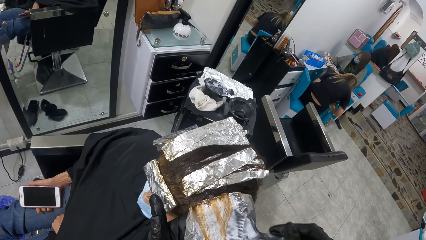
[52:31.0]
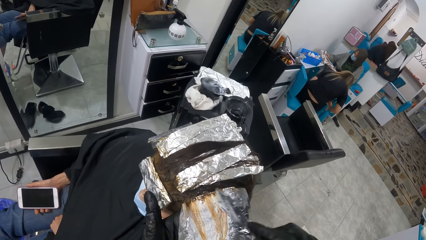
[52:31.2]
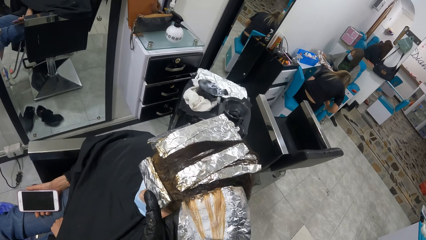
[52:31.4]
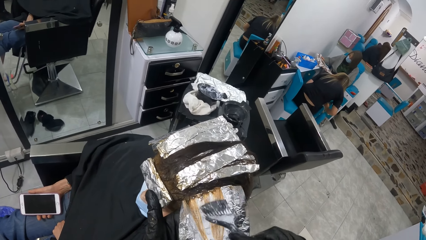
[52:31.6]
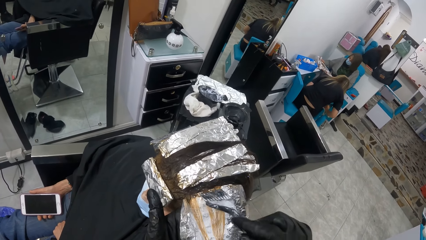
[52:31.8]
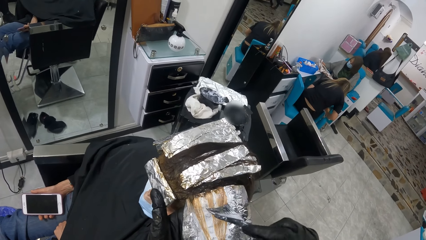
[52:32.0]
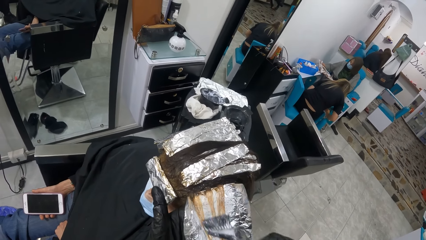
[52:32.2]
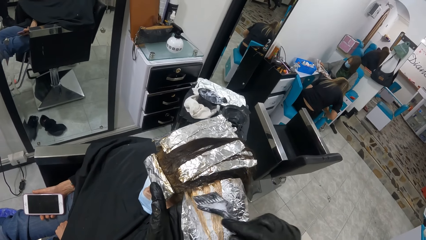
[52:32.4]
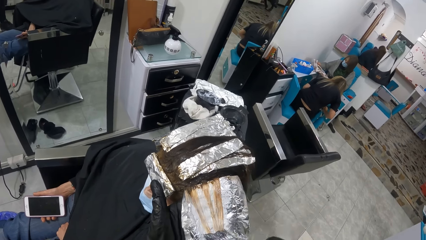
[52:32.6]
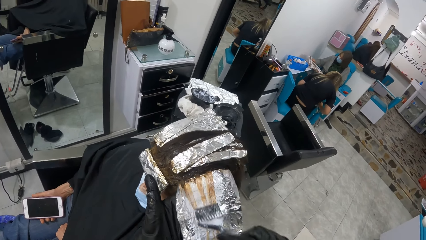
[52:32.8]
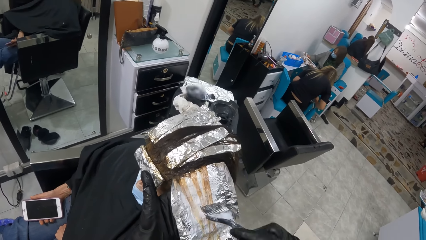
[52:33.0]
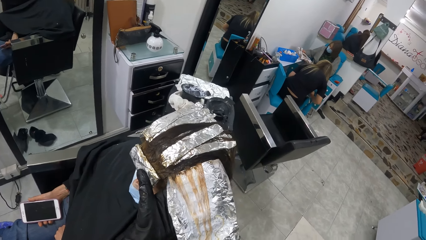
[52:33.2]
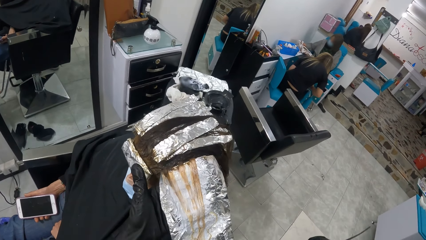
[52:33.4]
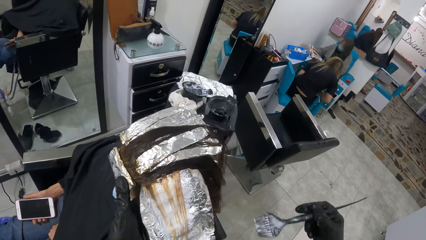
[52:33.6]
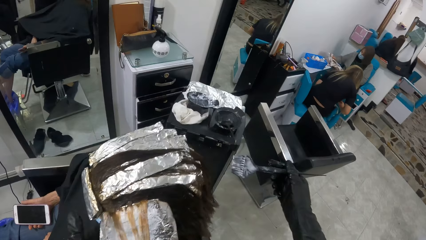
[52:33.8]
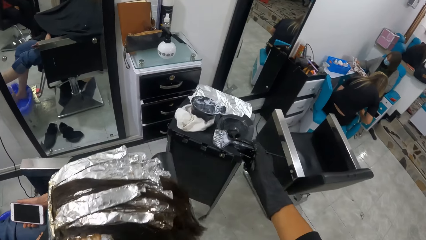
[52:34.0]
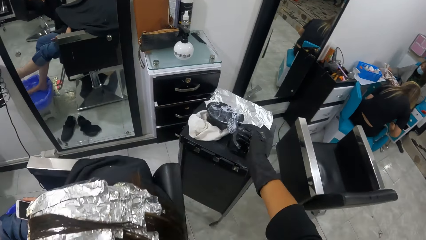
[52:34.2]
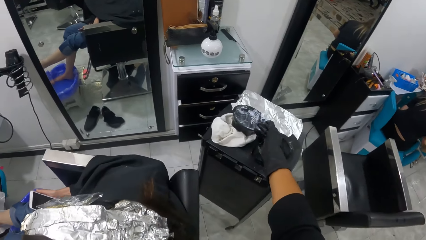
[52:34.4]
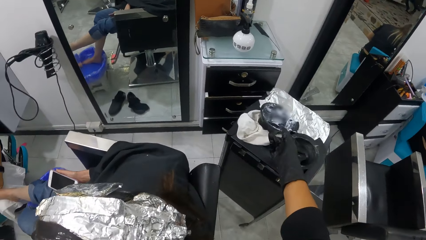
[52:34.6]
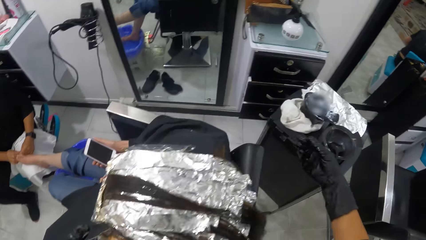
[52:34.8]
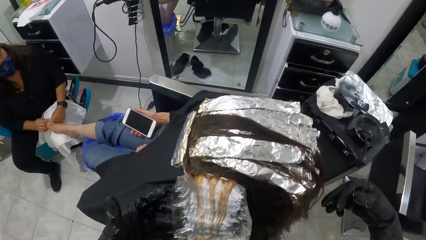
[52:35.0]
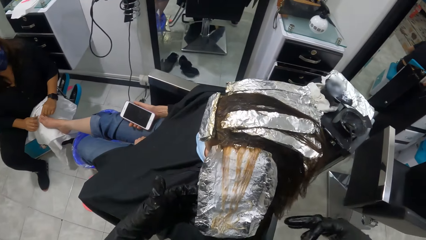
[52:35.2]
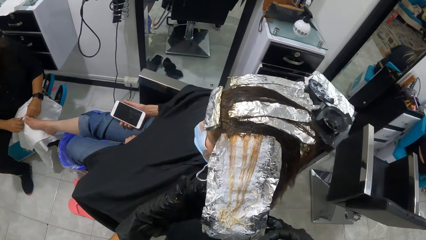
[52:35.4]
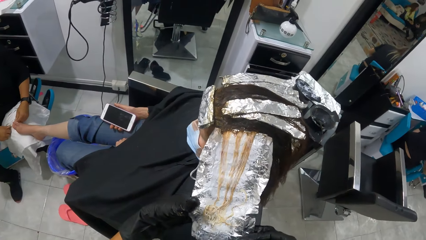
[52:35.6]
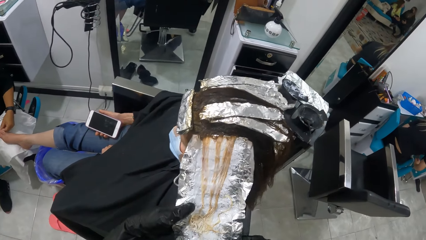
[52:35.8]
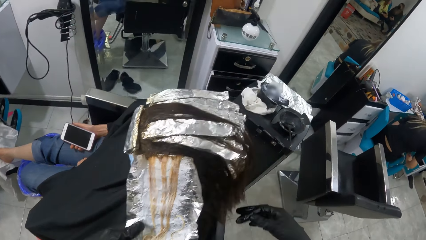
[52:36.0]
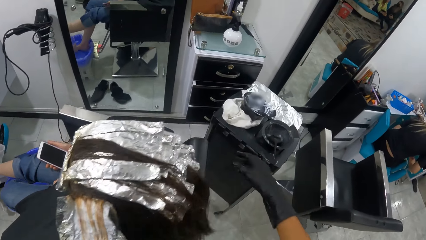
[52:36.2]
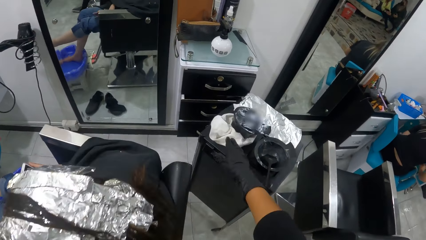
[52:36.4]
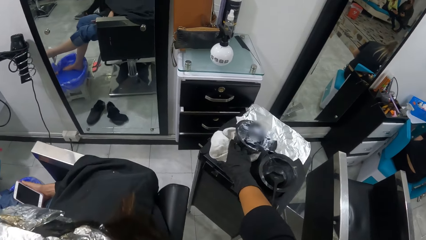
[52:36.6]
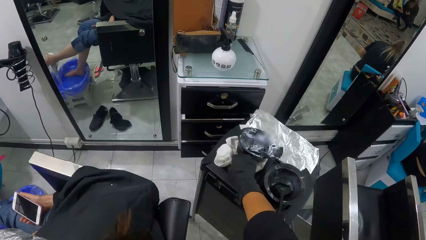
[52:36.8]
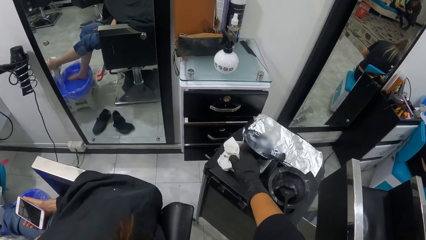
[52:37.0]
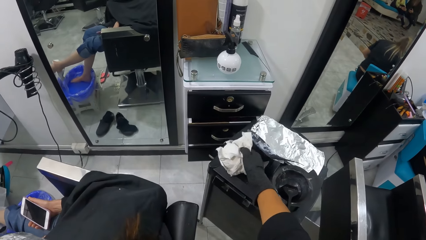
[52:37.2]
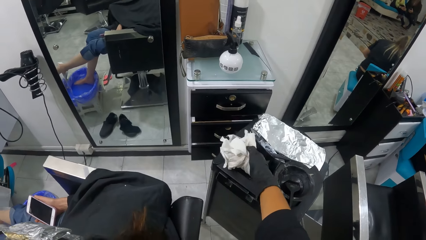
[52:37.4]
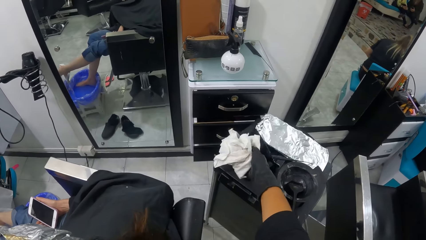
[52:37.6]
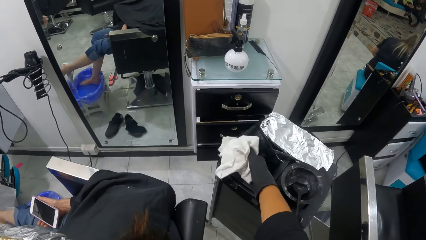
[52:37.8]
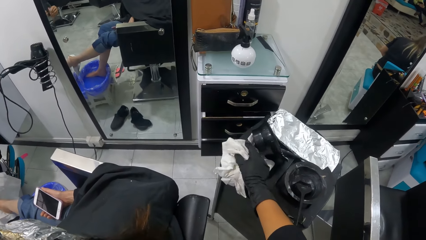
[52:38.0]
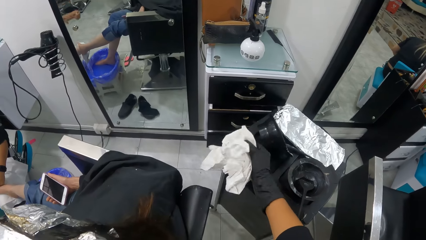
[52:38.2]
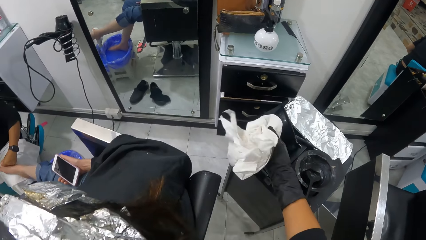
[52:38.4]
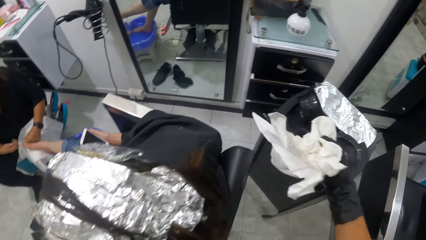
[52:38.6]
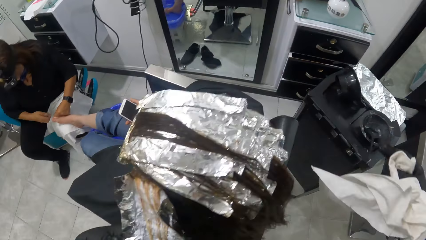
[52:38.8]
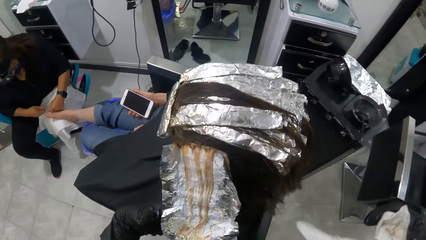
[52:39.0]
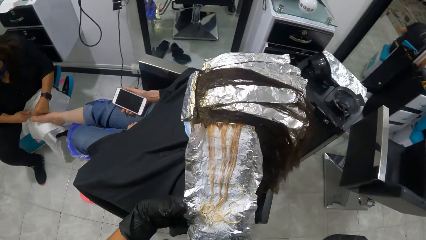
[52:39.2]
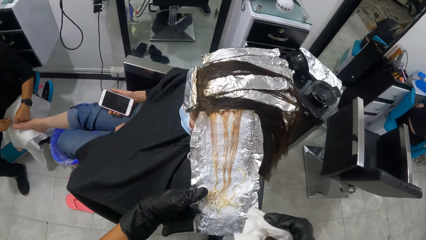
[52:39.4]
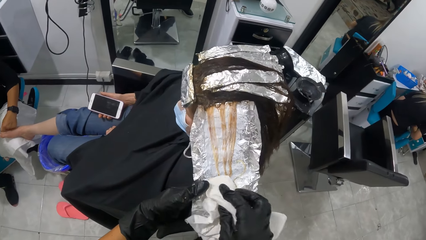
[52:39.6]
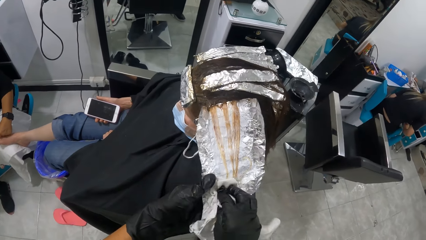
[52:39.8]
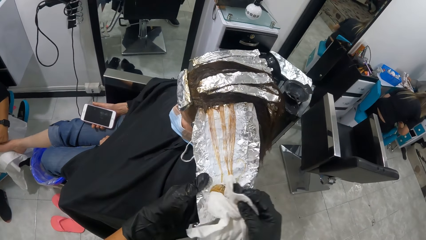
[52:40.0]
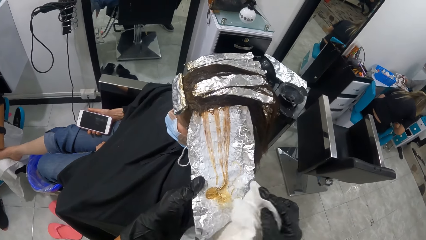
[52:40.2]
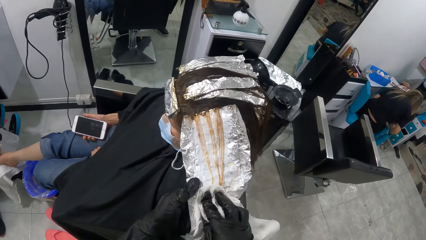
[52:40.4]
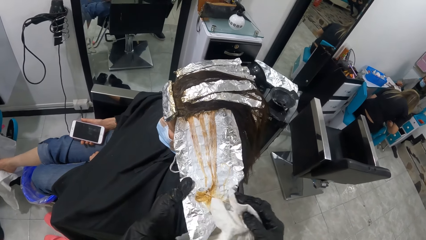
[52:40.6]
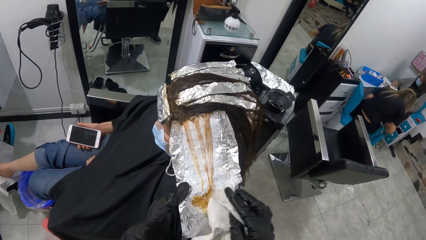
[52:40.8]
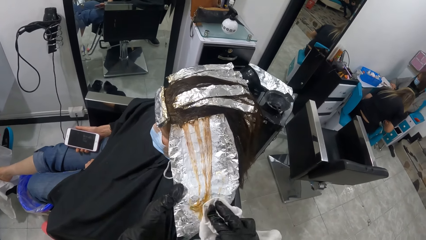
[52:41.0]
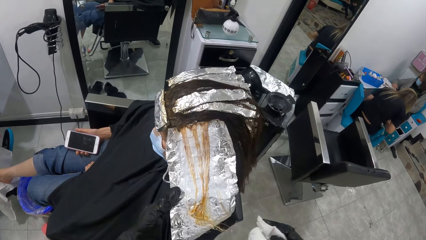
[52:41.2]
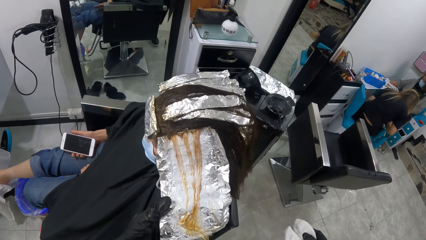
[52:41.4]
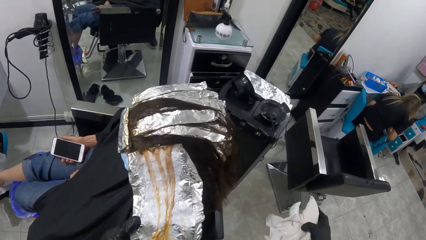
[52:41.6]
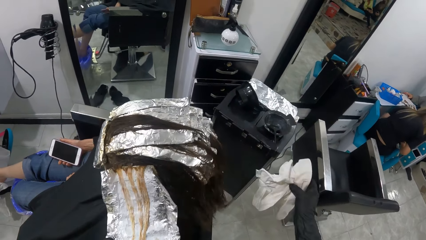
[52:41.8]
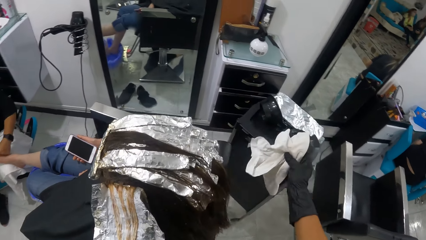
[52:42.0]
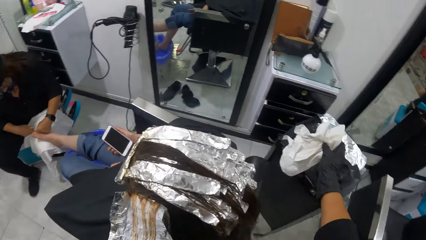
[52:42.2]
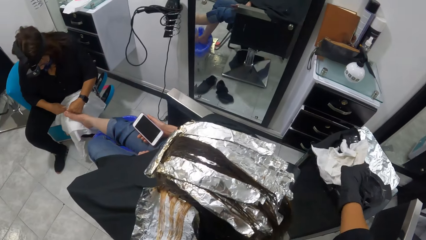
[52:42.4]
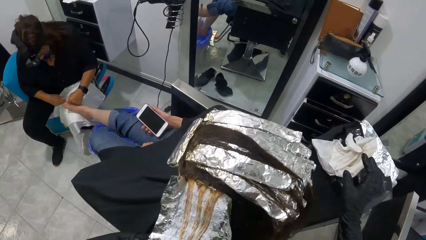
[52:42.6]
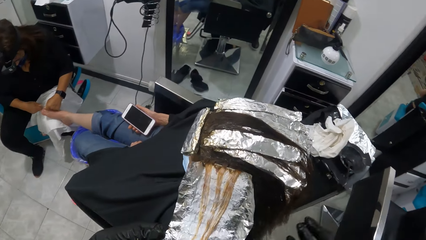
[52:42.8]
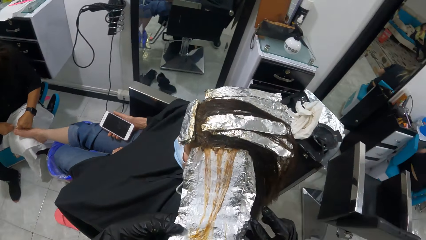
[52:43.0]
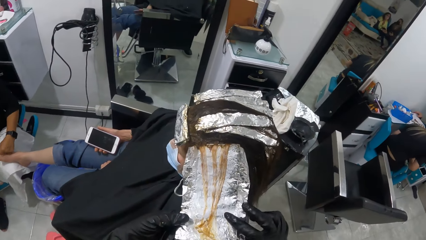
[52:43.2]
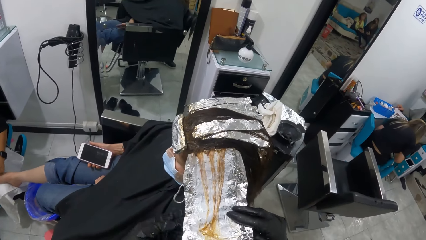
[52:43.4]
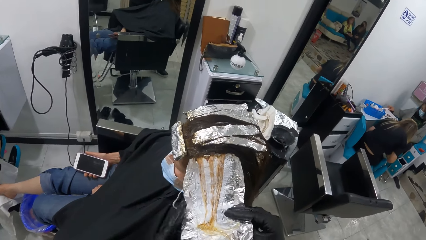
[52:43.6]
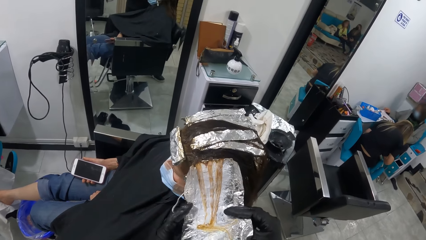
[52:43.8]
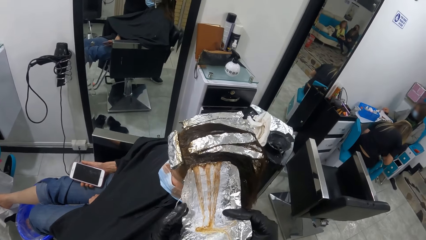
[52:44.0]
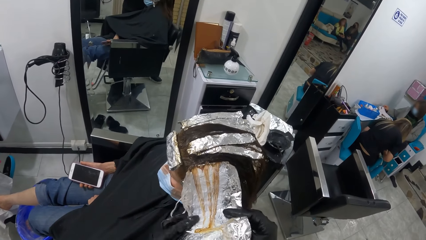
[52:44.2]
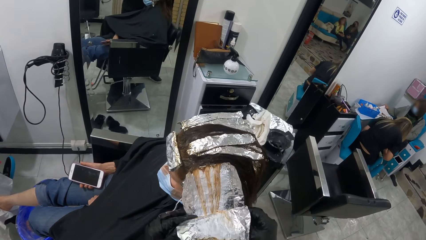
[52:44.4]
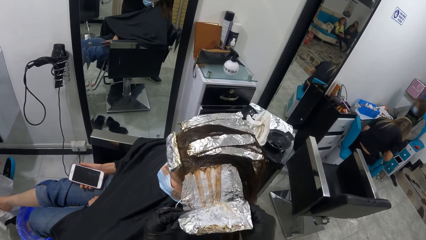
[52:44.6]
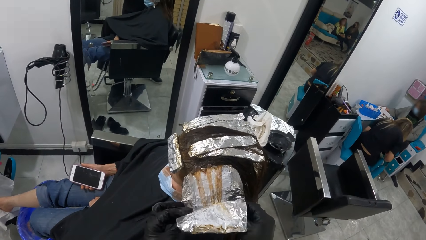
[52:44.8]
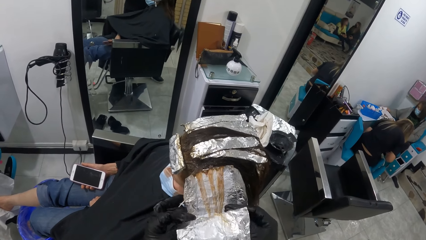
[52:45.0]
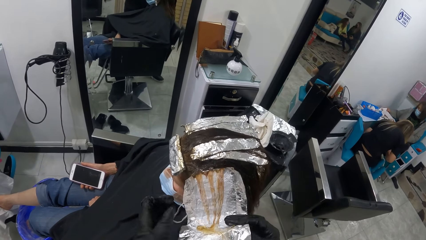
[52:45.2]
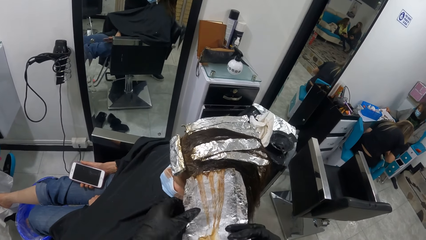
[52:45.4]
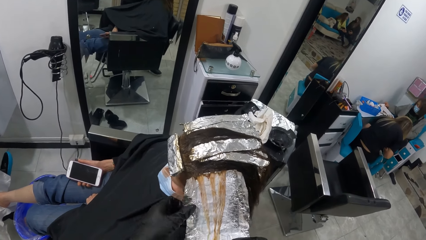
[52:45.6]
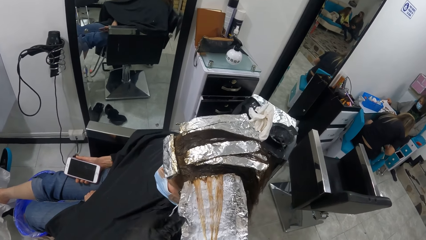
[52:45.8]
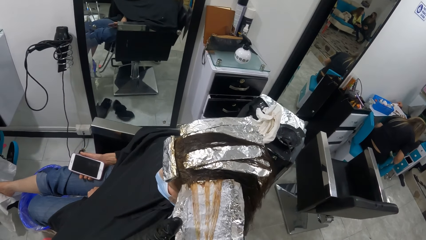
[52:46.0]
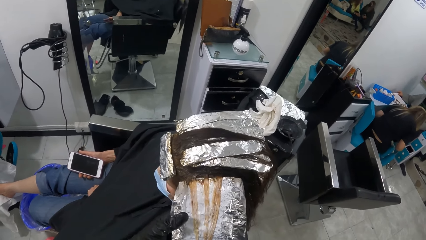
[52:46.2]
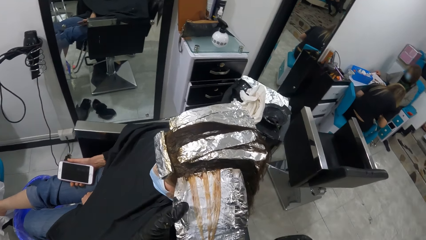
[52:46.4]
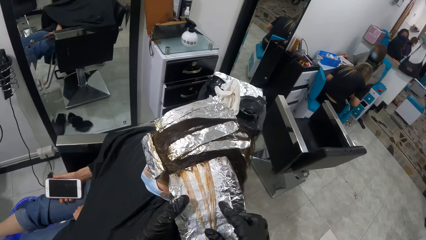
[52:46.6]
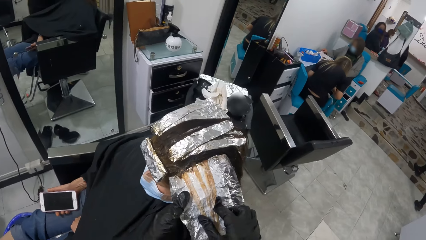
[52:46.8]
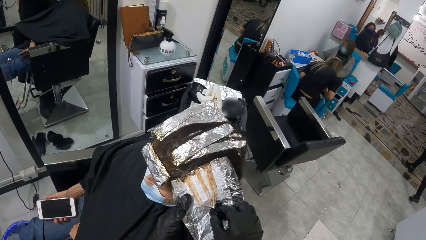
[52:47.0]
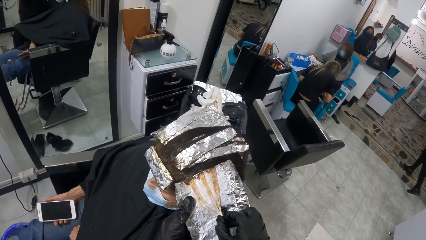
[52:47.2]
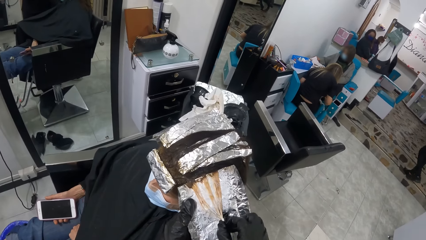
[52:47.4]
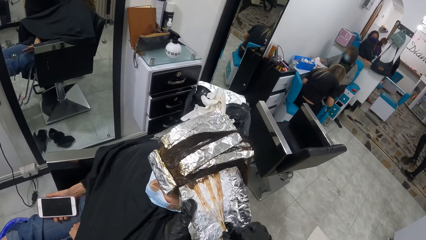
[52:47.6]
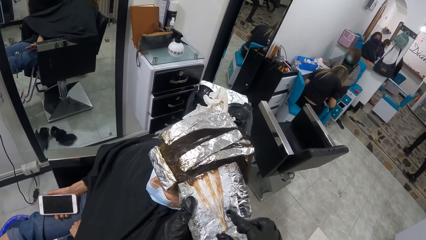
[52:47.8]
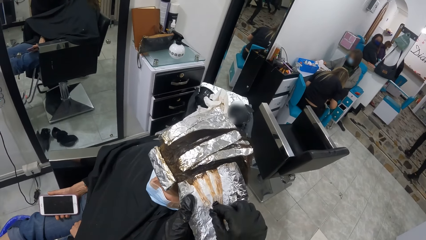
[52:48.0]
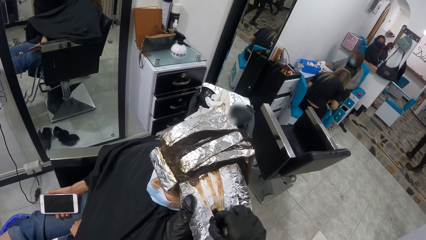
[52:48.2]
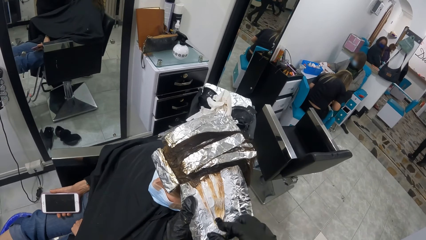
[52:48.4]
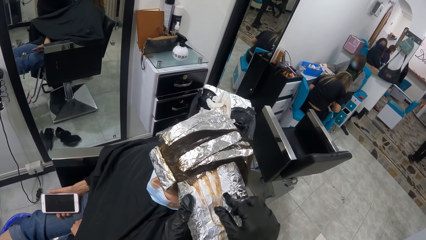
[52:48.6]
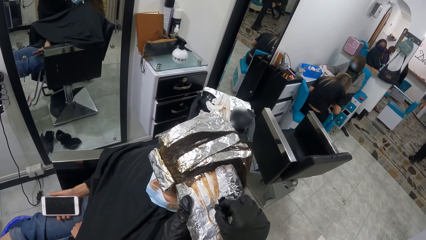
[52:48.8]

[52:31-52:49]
The camera wearer moves the right hand. She drops the brush into the highlighter bowl on the trolley. She pulls back the right hand. She touches the foil on the woman's hair. She holds the foil with both hands. She moves the right hand. She makes a step. She picks up a napkin or towel from the trolley with her right hand. She lifts the towel. She makes a step. She dabs the napkin on the hair on the foil. She moves the towel. She makes a step. She drops the napkin onto the trolley. She makes a step. She holds the foil with both hands. She folds the foil on the woman's hair. She touches the woman's hair. She pulls the hair on the foil with her right hand.
